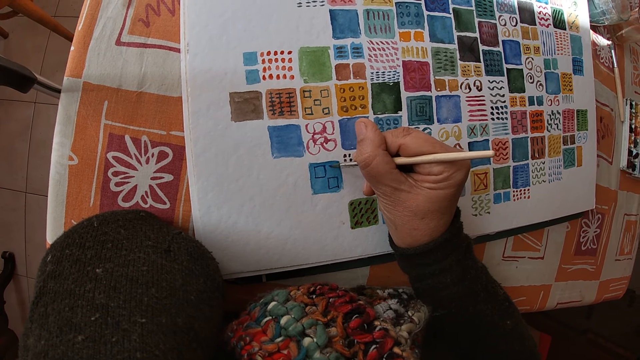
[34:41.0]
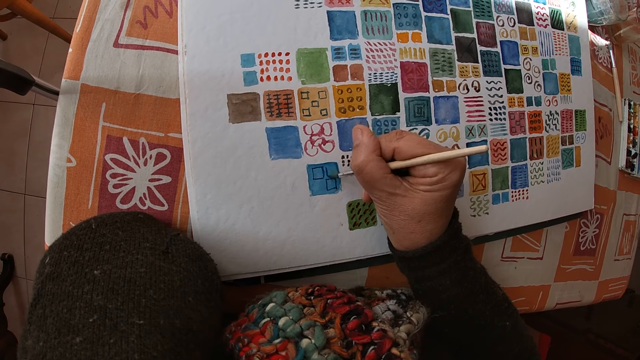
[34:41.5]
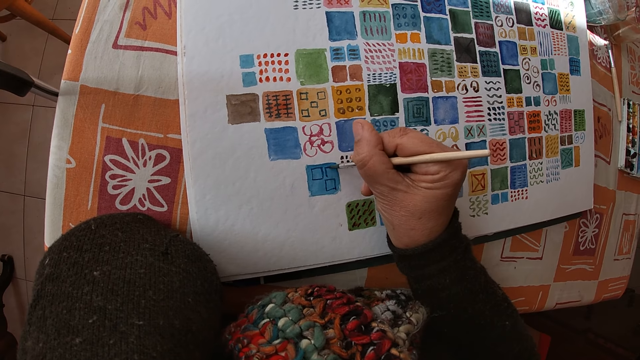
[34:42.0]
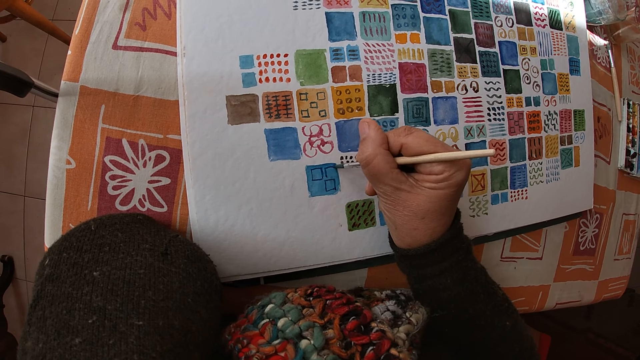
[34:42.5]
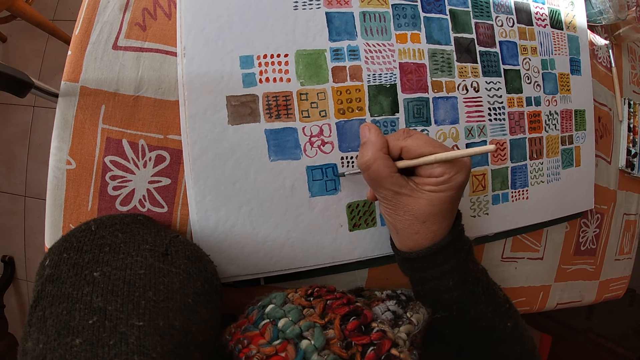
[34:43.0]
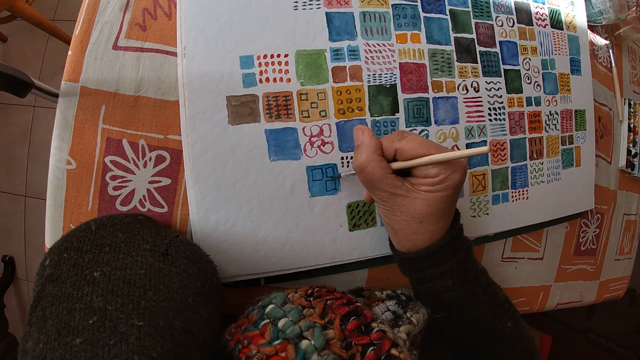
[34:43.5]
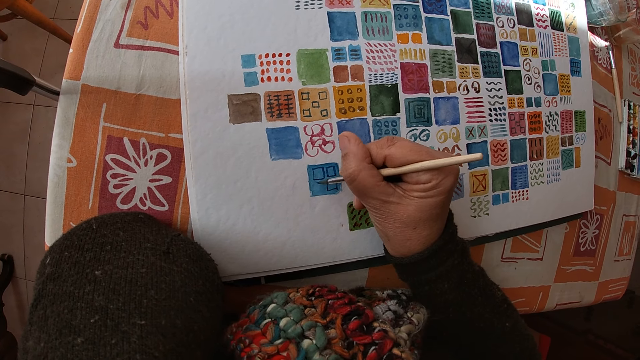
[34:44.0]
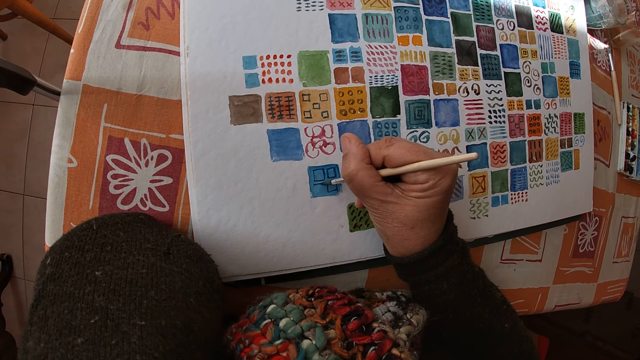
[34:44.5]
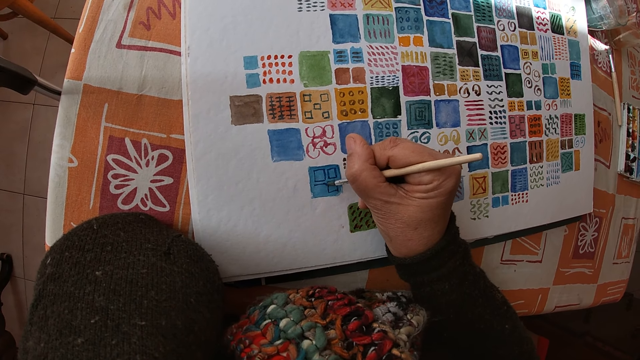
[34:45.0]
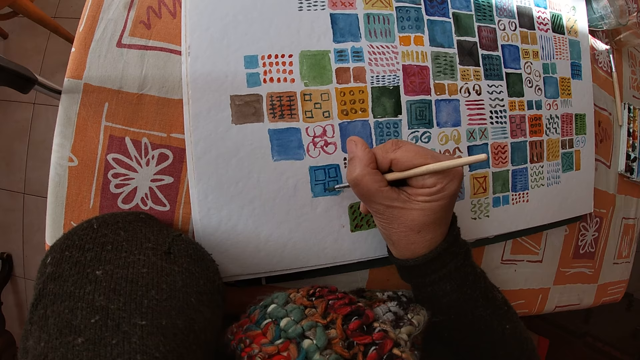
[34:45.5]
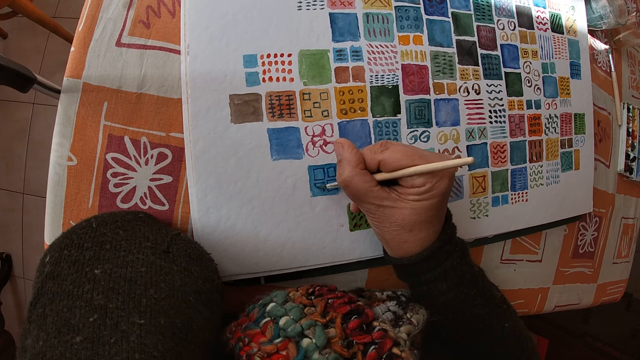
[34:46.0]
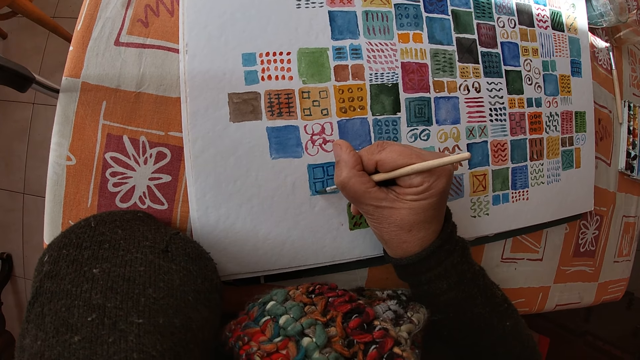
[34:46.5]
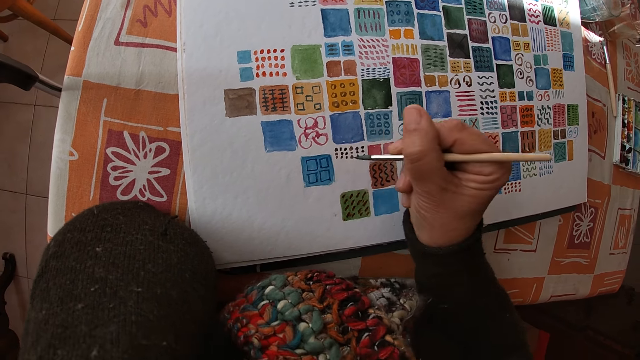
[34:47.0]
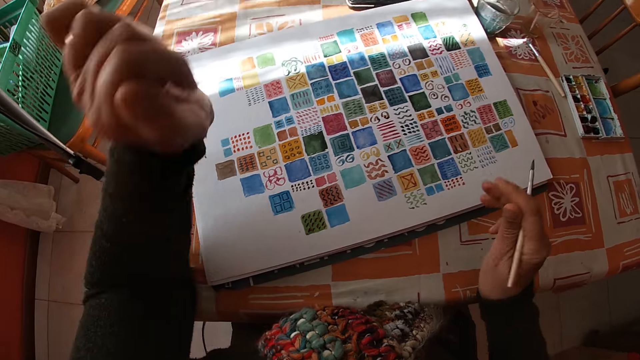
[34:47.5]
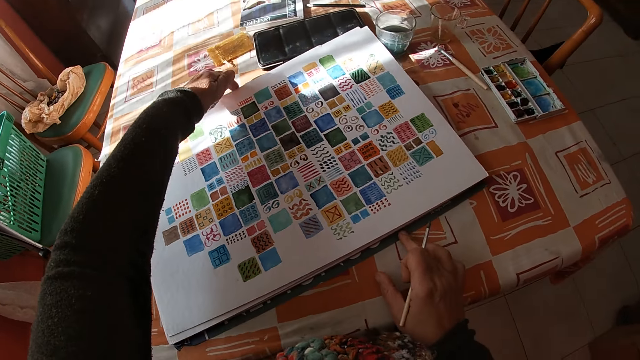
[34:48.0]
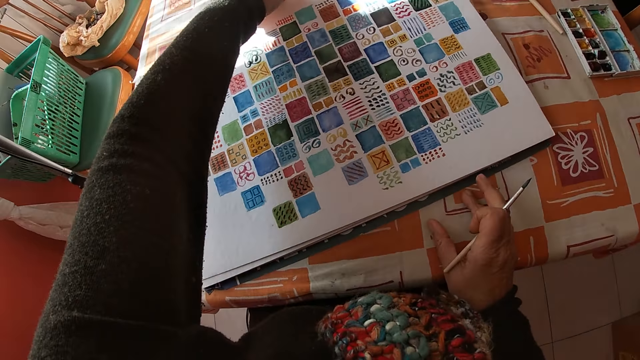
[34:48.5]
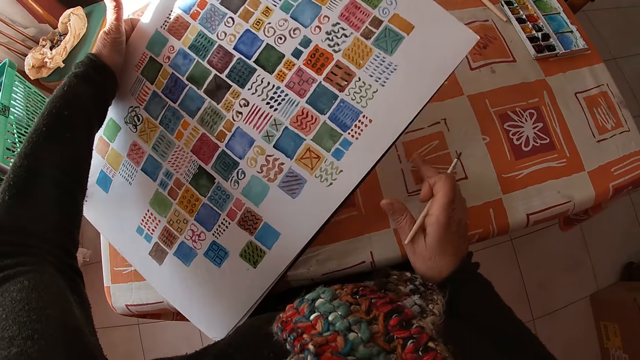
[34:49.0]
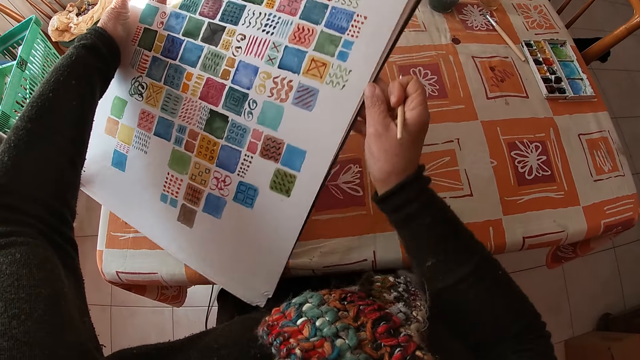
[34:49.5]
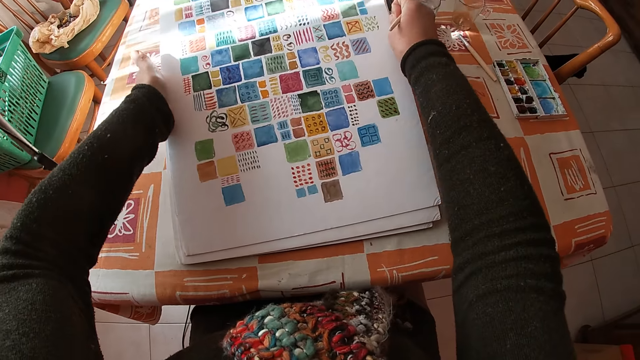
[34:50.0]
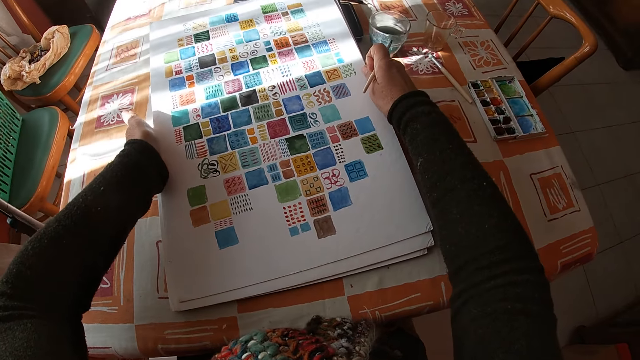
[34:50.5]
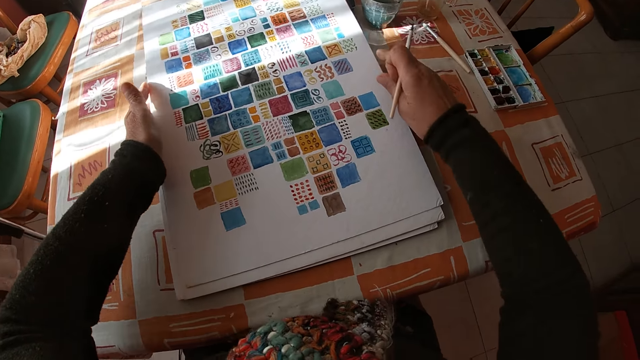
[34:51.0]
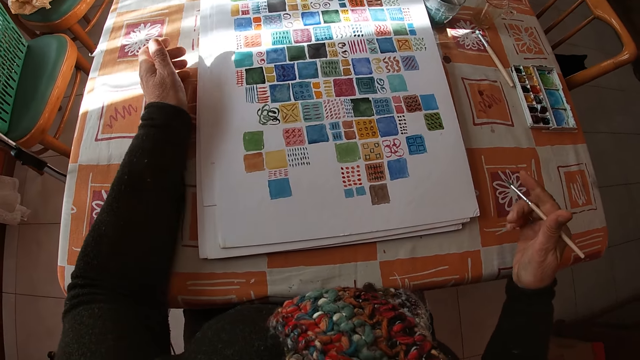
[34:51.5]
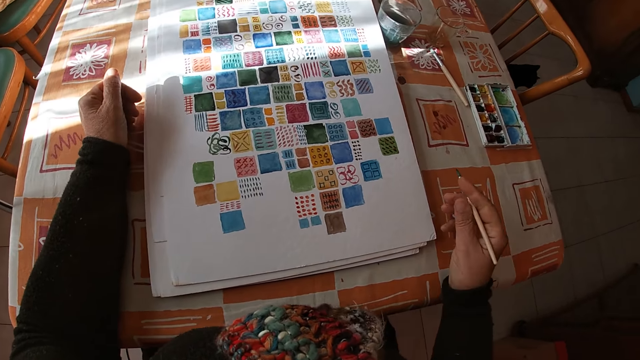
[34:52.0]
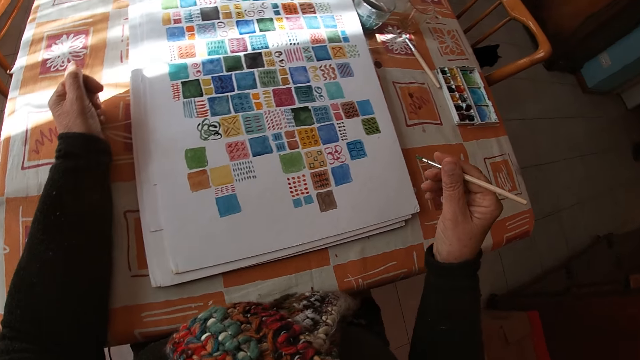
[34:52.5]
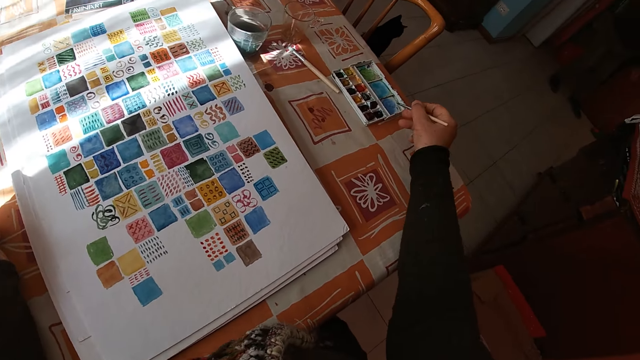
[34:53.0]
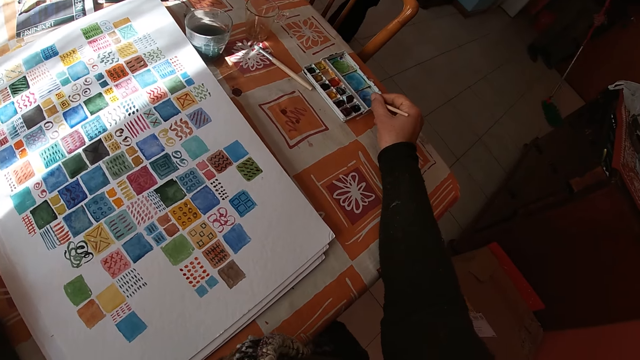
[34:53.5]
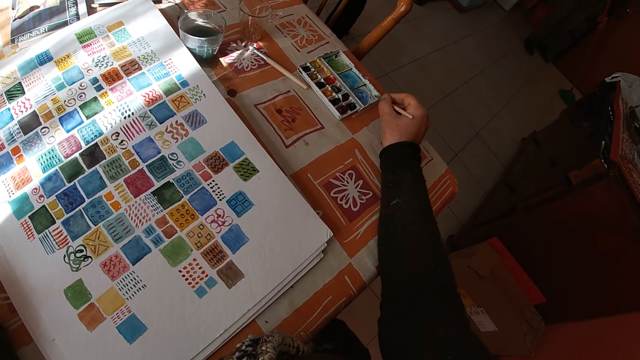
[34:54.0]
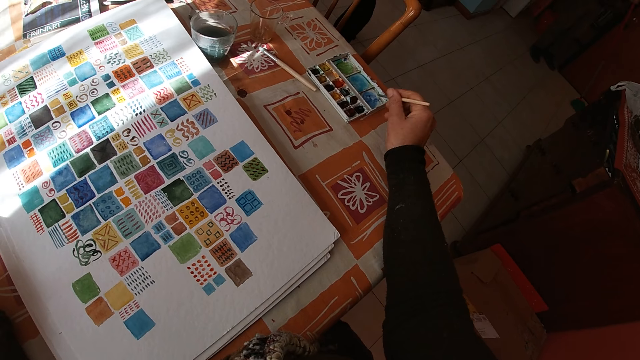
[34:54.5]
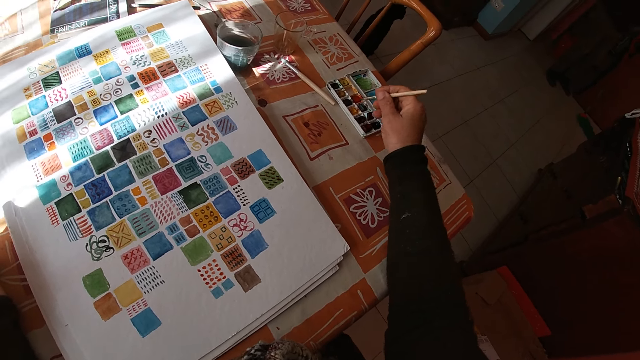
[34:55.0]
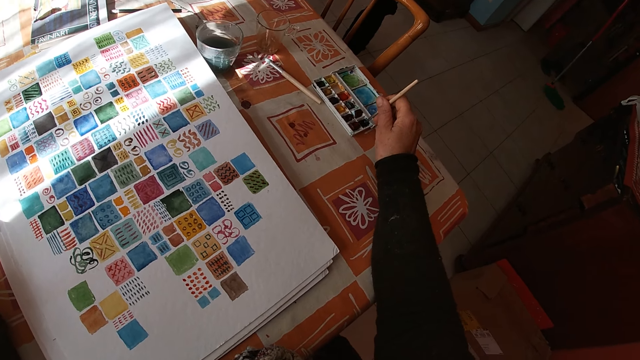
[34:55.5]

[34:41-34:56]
The camera wearer holds the paintbrush. She adjusts the canvas pad on the table with both hands. She holds the drawing. She turns the drawing. She puts the drawing on the table. She places her left arm on the table. She looks at the drawing. She dips the paint brush in her right hand into the color palette on the table. The man mops the floor in the room.

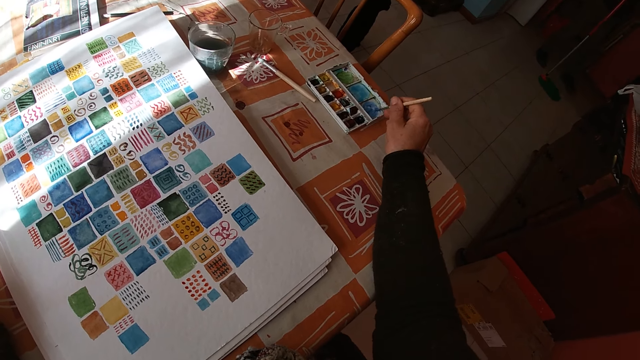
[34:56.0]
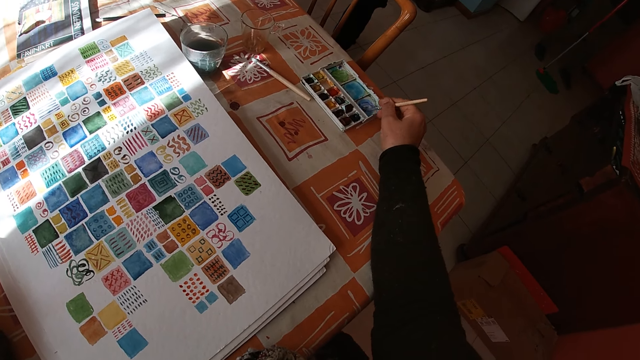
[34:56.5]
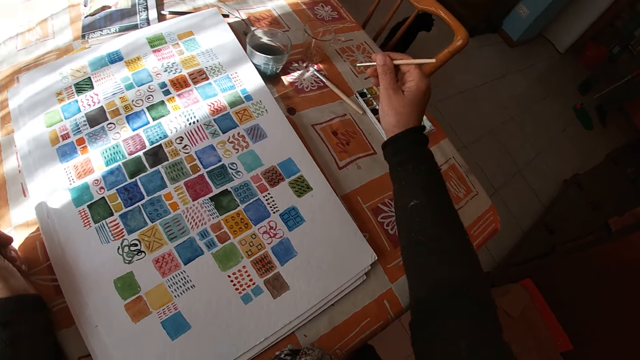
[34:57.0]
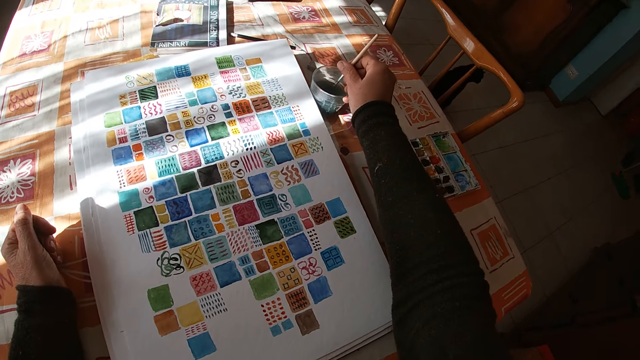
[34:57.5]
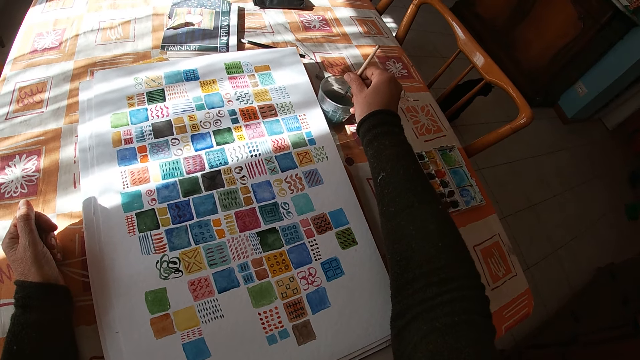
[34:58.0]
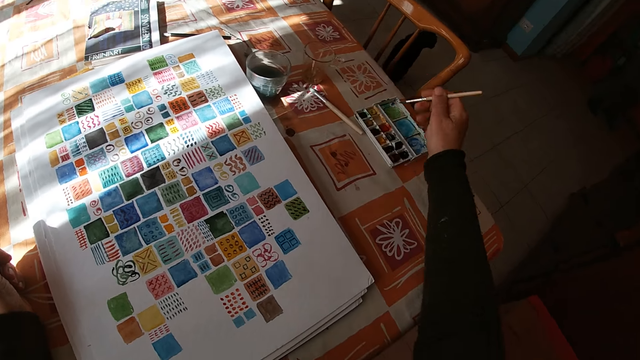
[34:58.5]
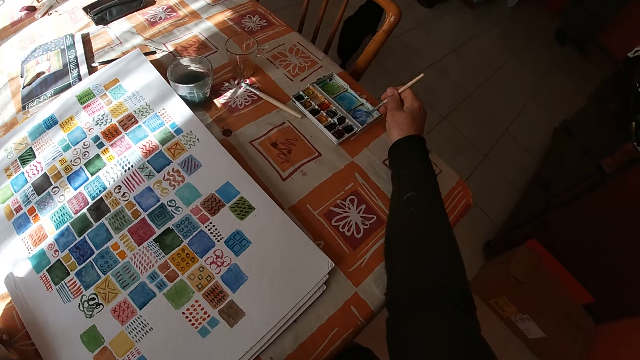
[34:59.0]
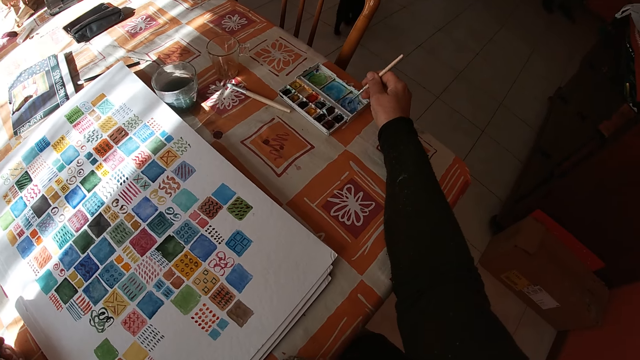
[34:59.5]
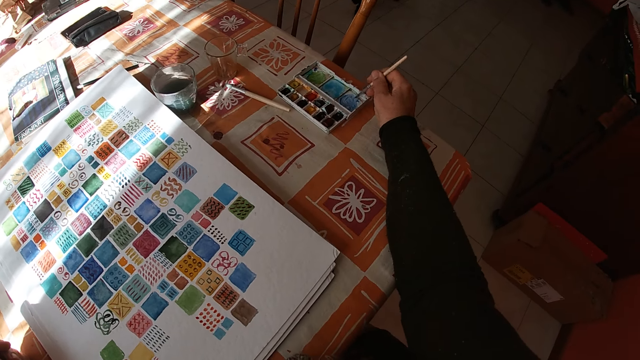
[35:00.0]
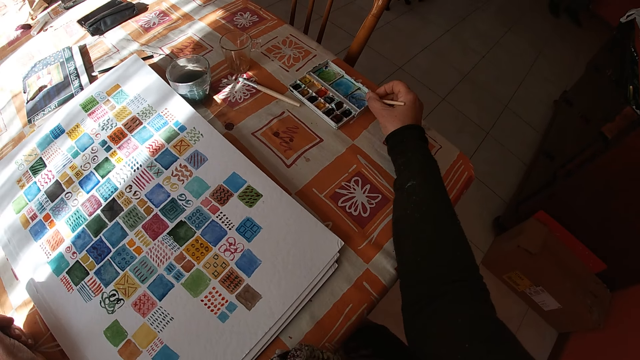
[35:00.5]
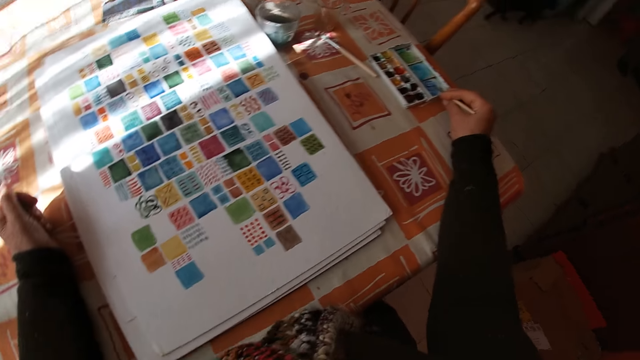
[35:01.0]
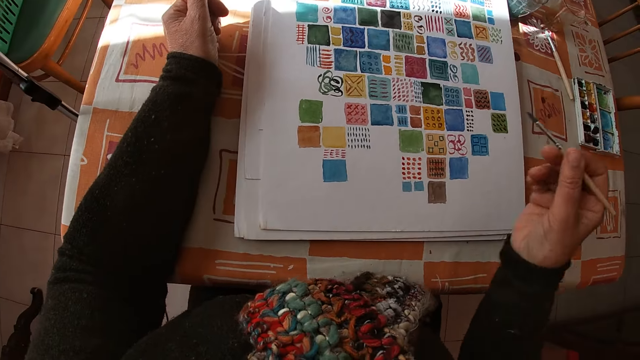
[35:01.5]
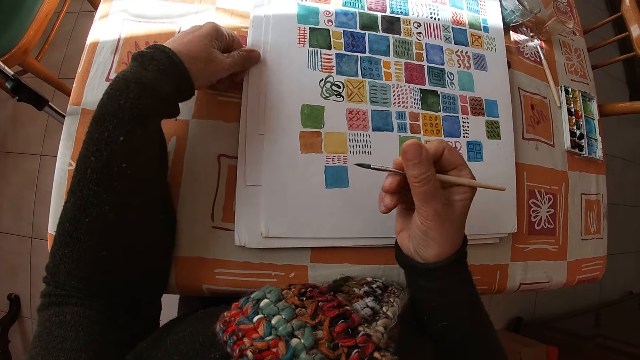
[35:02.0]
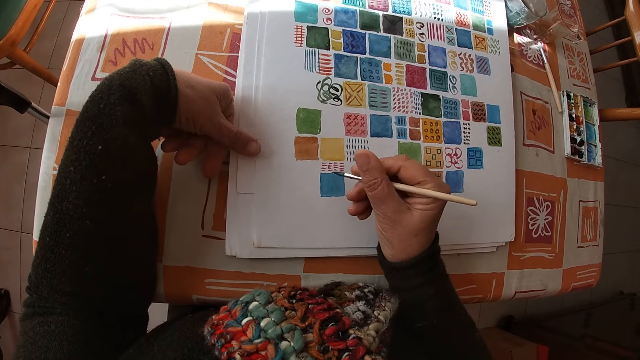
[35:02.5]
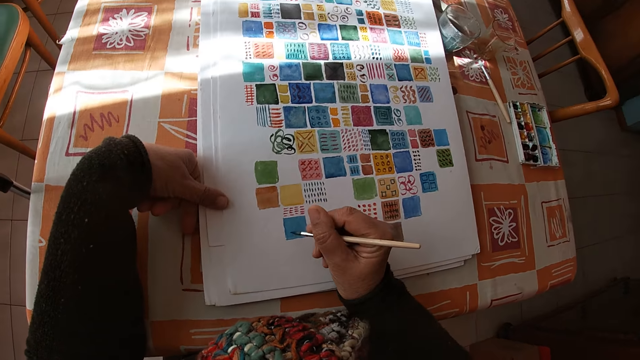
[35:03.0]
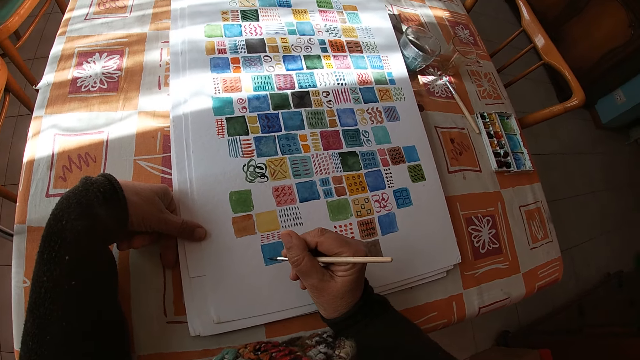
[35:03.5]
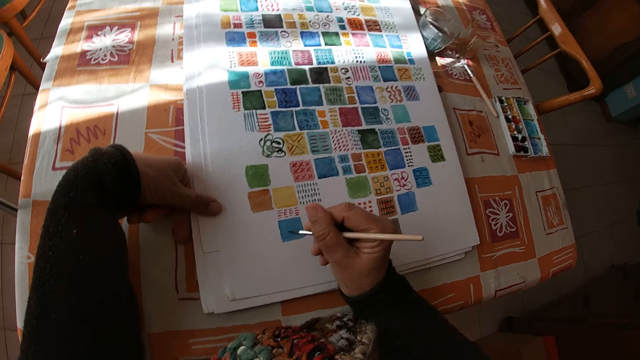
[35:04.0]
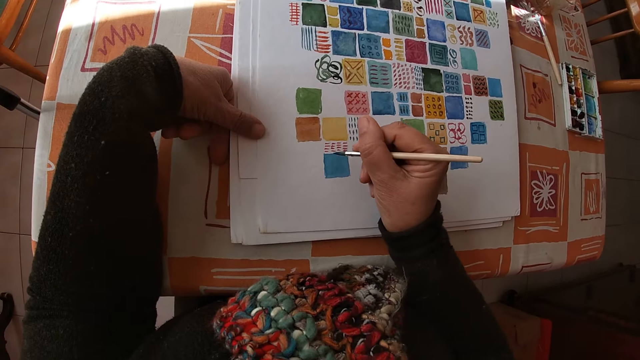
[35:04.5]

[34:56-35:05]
The camera wearer dips the paint brush in her right hand into the bowl of water on the table. She dips the paint brush in her right hand into the color palette on the table. The cat moves away from the table in the room. The camera wearer touches the canvas pad on the table with her left hand. She holds the paintbrush. She paints the drawing.
